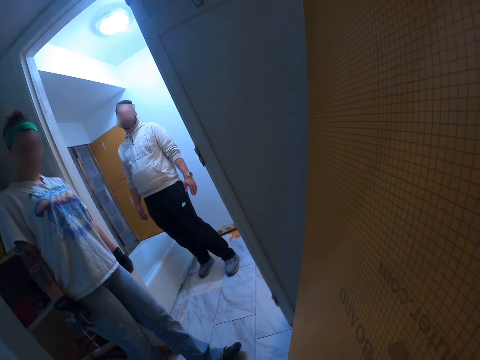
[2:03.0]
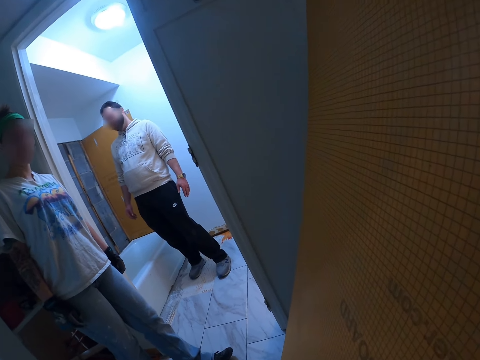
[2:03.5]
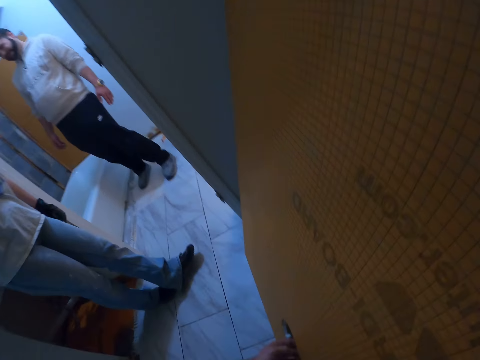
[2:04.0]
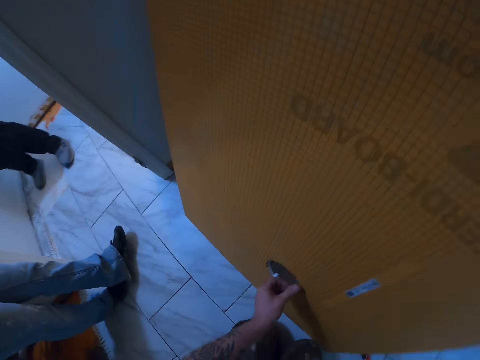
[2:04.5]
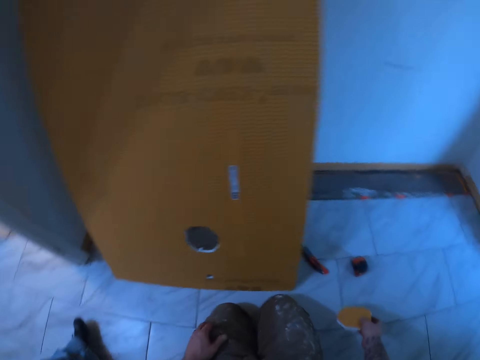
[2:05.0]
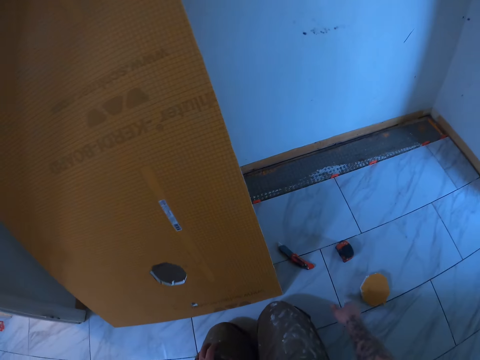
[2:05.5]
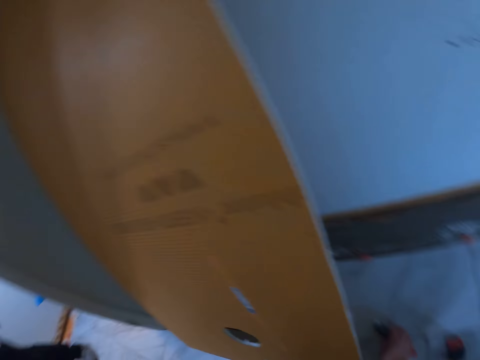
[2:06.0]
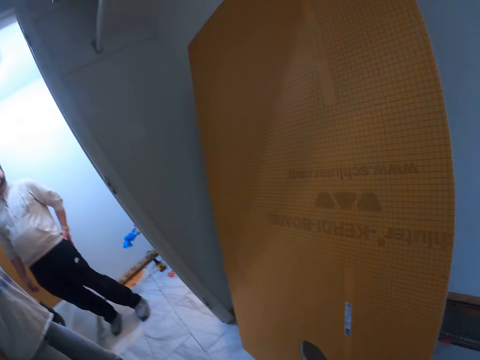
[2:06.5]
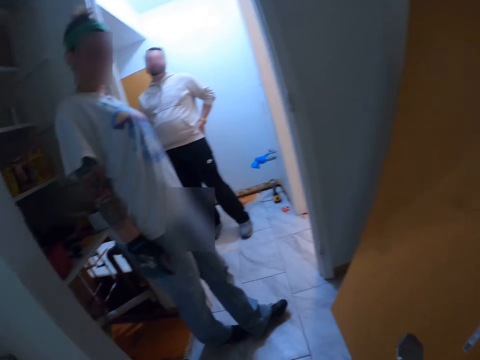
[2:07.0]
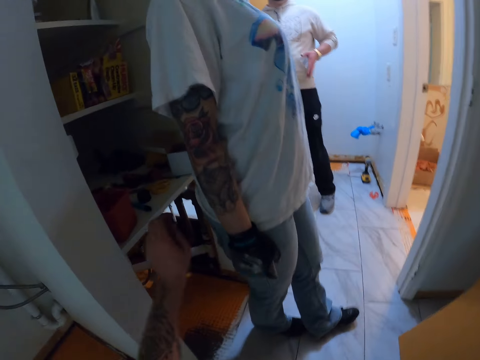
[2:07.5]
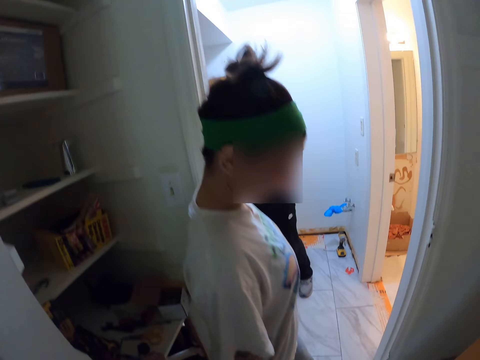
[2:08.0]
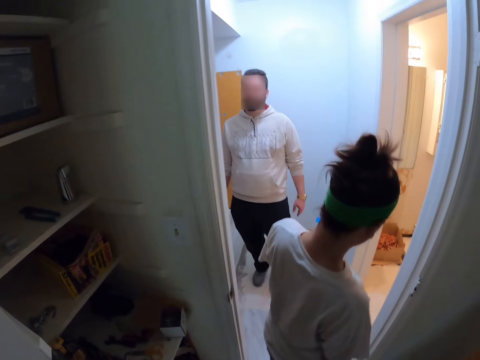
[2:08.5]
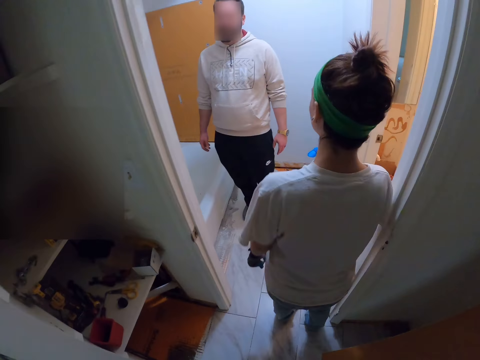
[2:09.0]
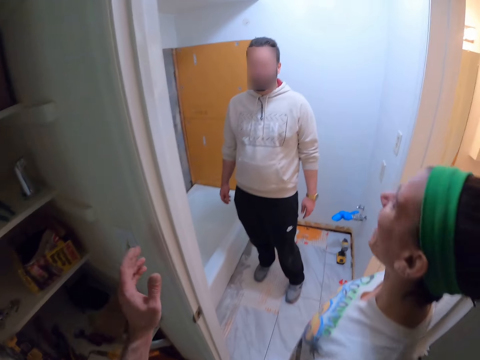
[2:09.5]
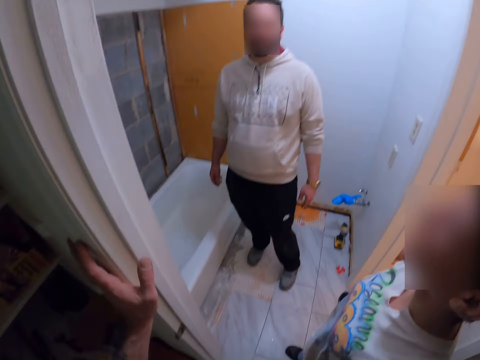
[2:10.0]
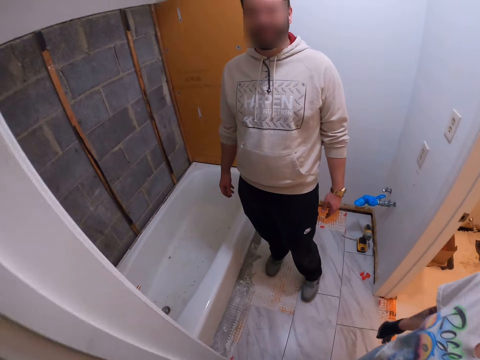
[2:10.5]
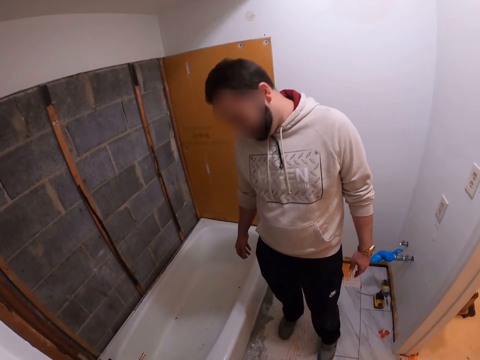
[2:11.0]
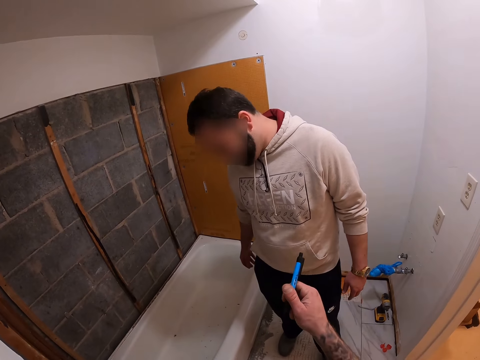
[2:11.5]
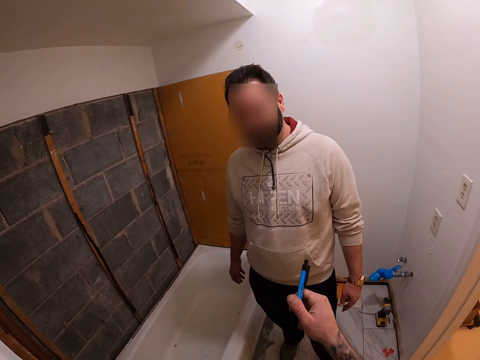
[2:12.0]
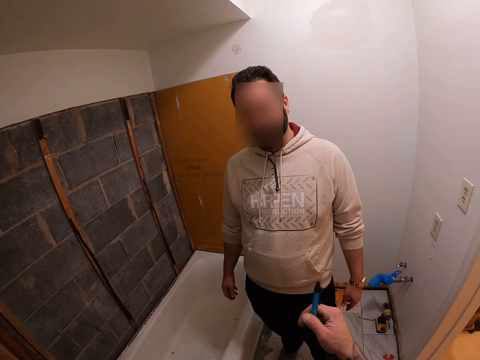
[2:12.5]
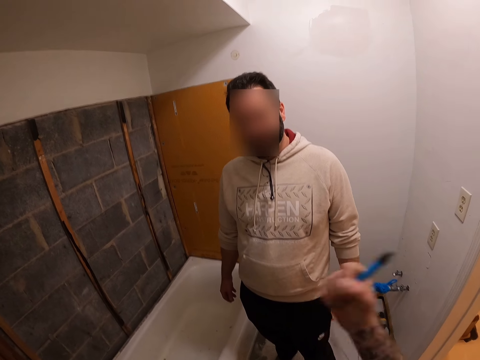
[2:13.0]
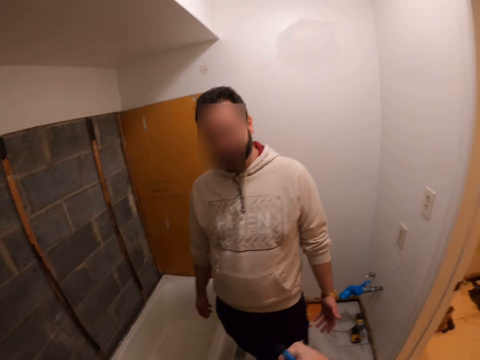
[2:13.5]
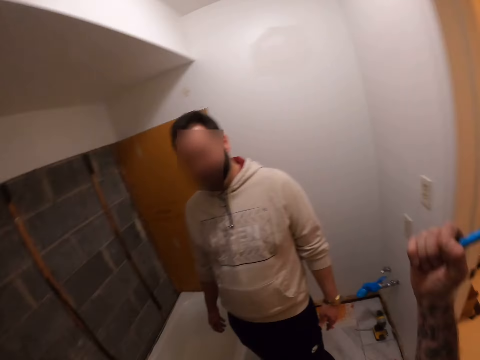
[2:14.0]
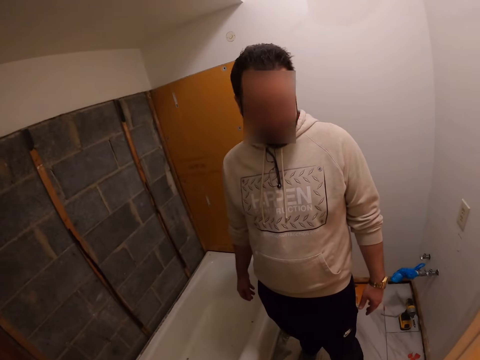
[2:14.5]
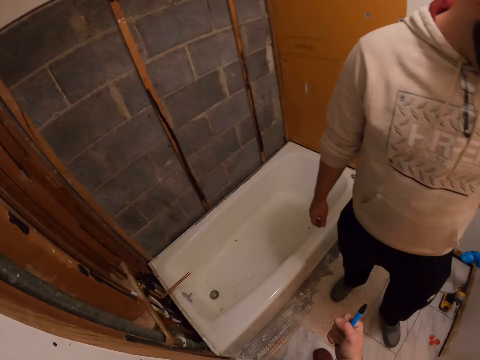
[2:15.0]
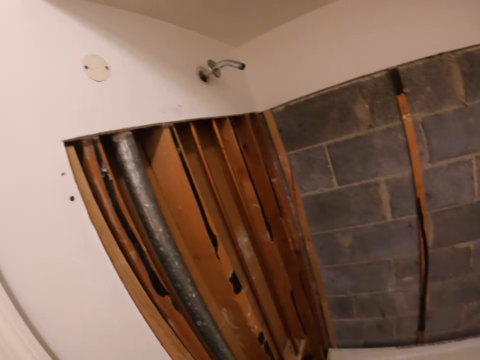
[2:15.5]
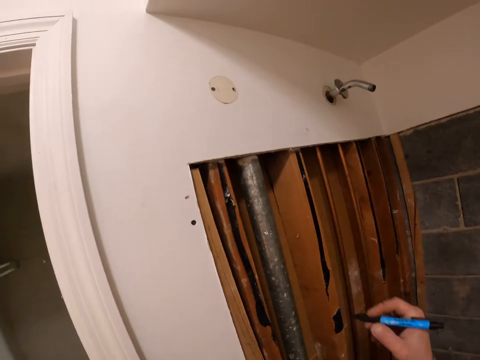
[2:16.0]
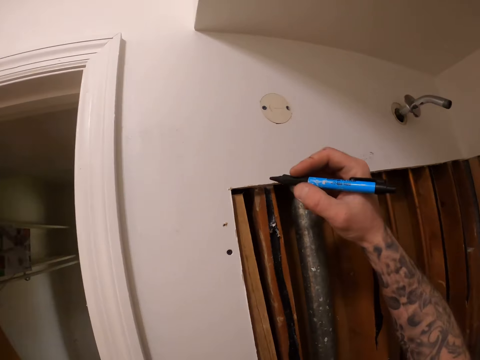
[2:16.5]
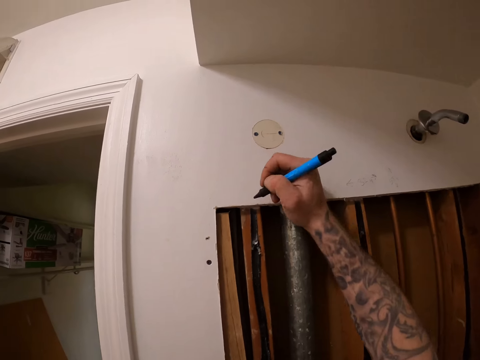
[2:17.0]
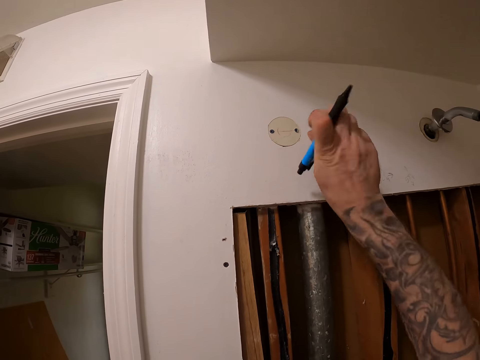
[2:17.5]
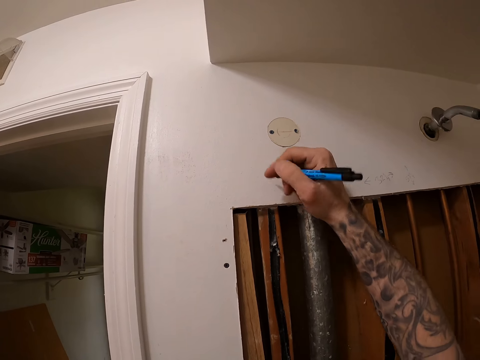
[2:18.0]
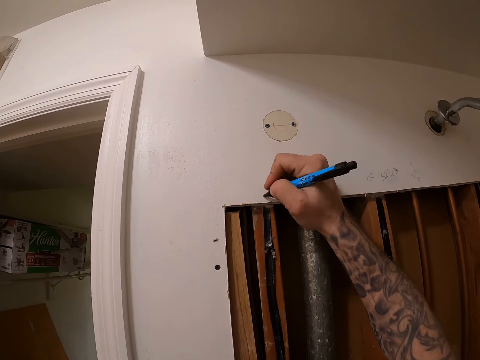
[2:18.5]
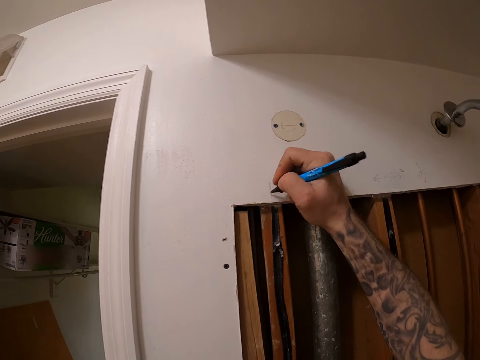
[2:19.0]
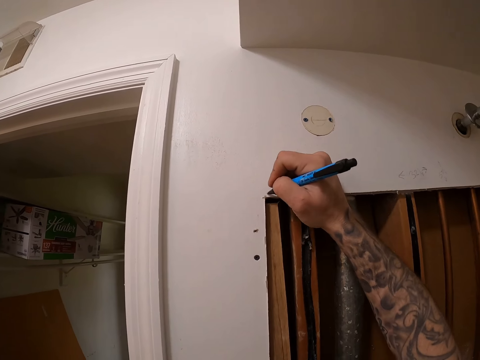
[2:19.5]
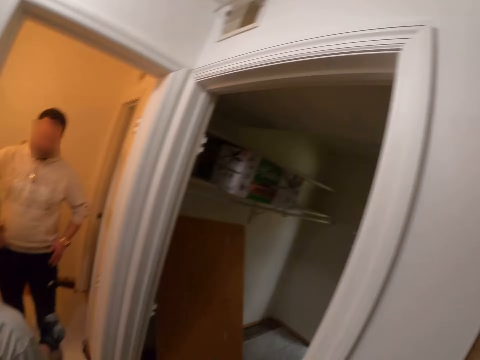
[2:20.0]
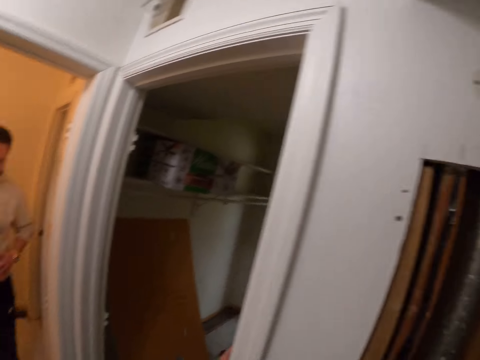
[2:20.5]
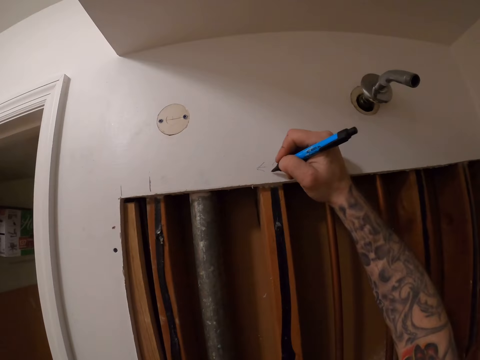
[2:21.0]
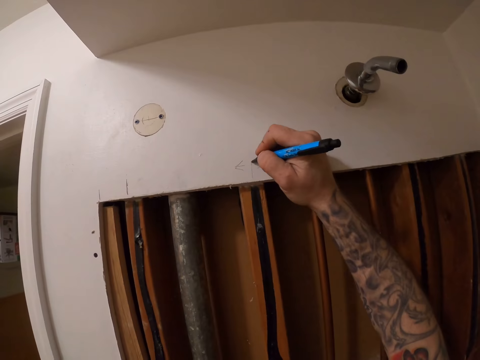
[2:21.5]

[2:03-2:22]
The camera wearer puts down the piece of kerdi board. They touch the cutter knife from the floor. They pick something. They move. They pick the pen from the shelf. They move. They mark a wall with the pen. They estimate the wall with the pen.

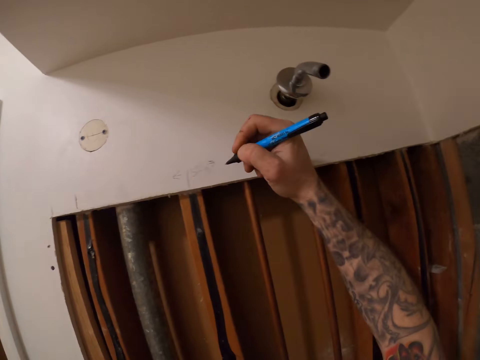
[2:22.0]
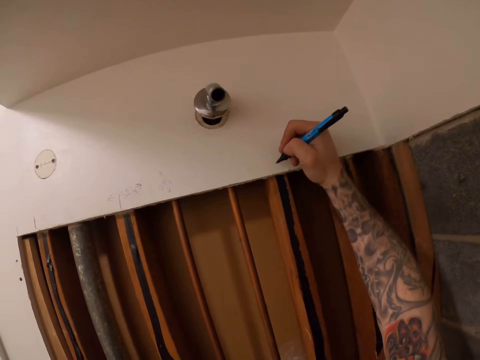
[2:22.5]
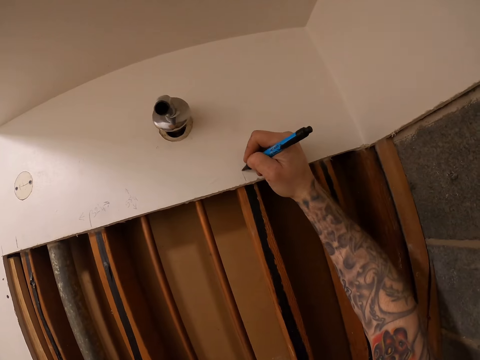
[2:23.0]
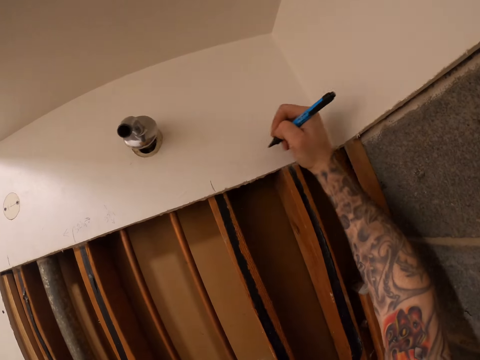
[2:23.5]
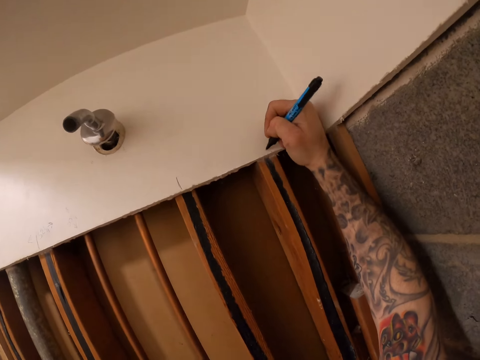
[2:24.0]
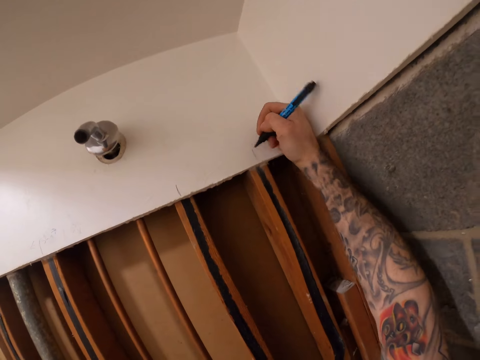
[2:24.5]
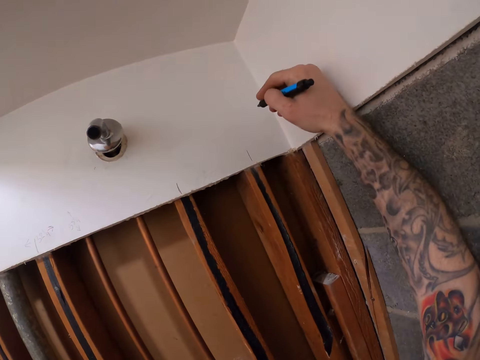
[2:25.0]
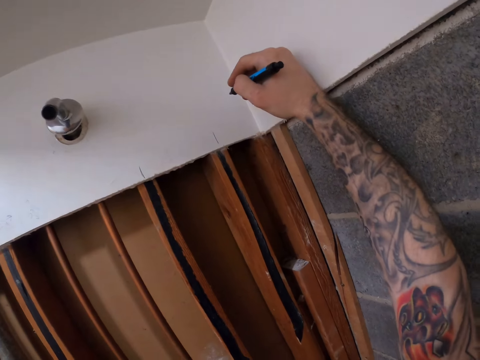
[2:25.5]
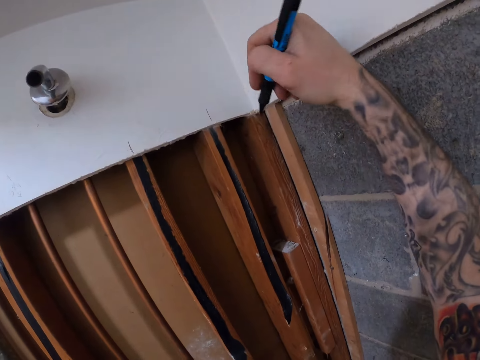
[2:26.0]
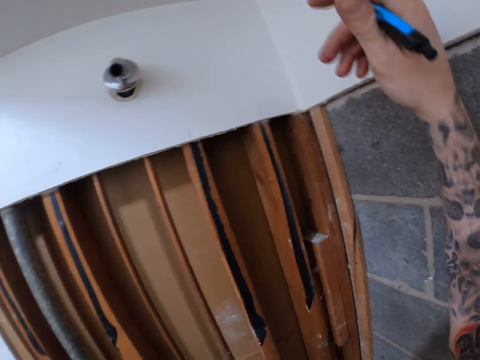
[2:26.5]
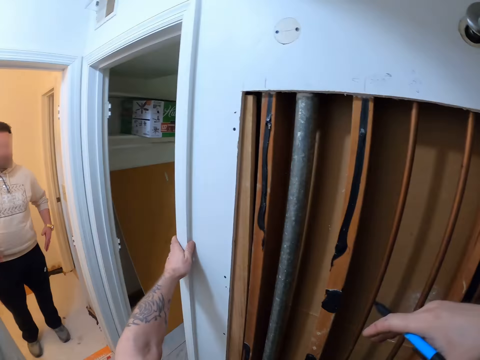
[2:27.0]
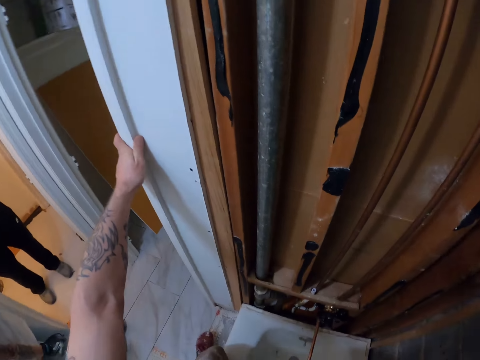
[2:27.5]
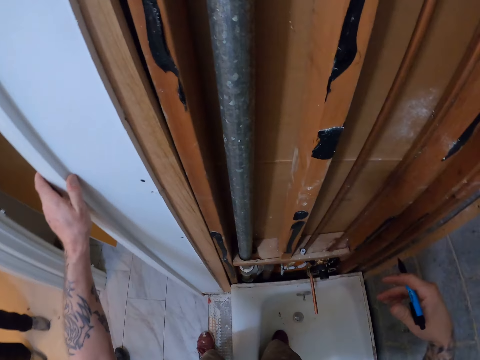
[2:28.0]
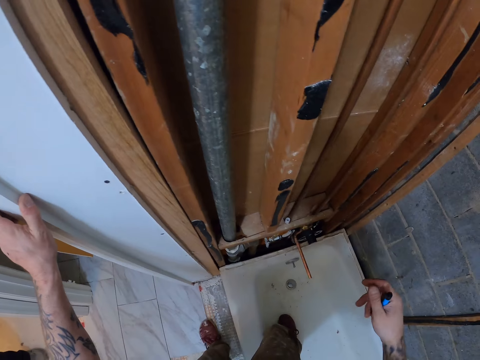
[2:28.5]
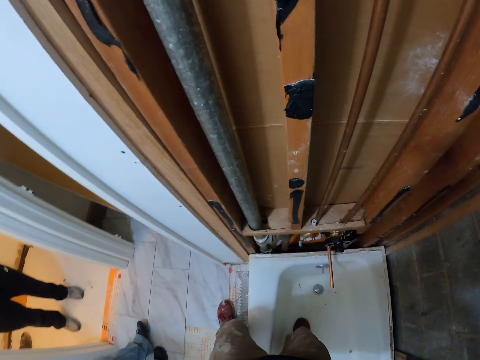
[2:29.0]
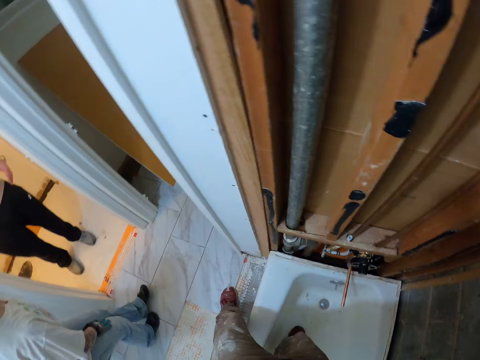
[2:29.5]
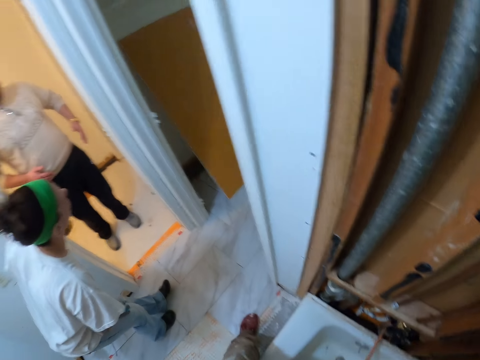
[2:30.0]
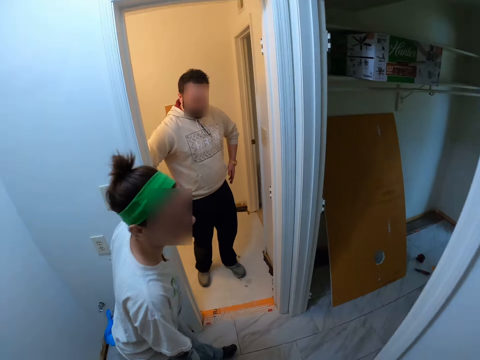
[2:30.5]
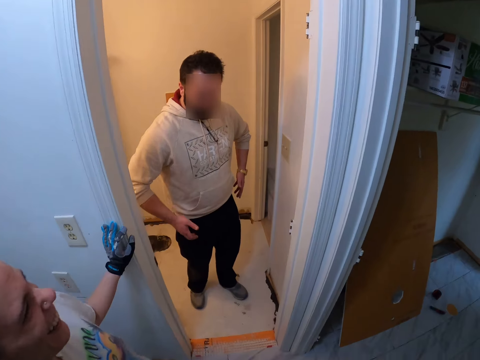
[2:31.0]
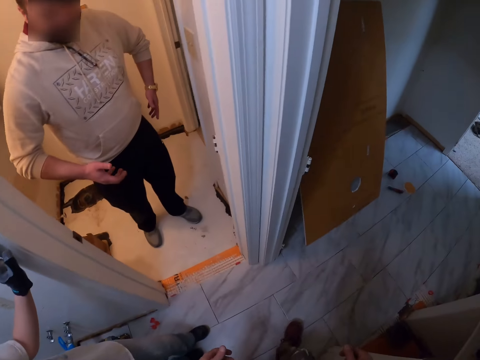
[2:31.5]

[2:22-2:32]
The camera wearer moves.
